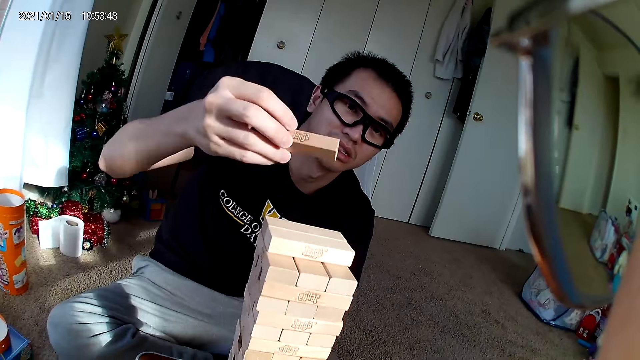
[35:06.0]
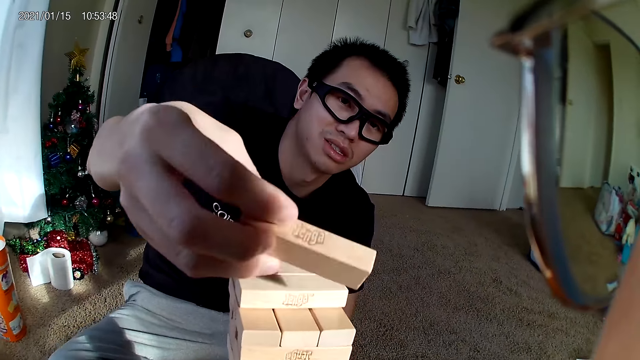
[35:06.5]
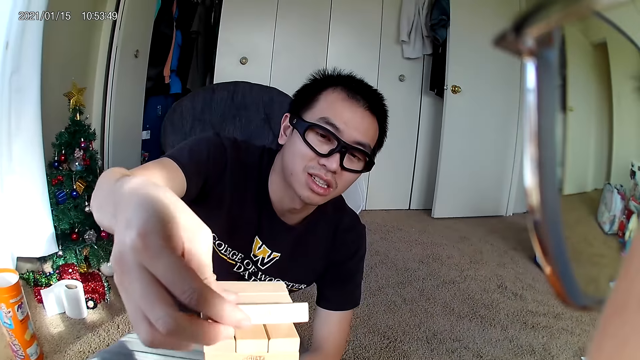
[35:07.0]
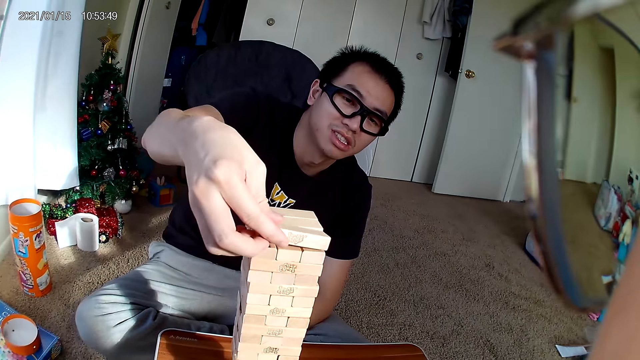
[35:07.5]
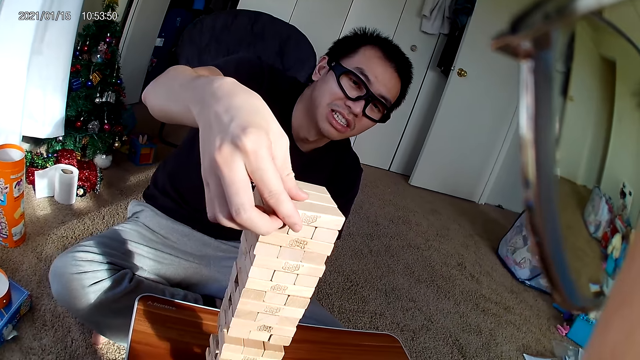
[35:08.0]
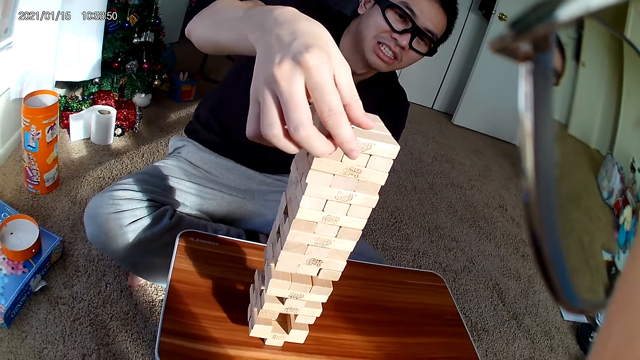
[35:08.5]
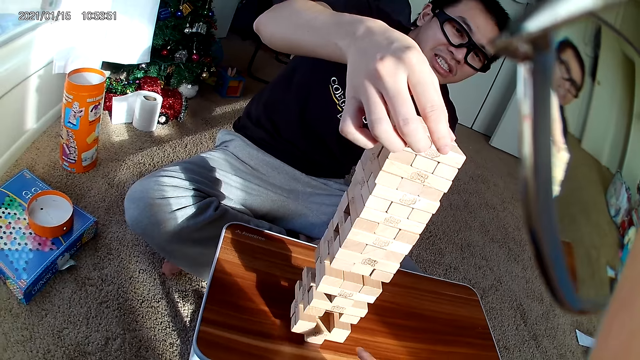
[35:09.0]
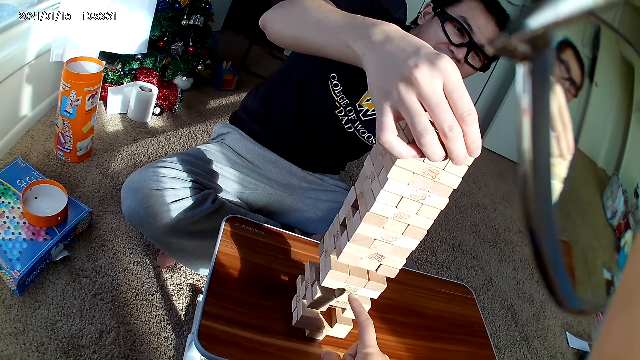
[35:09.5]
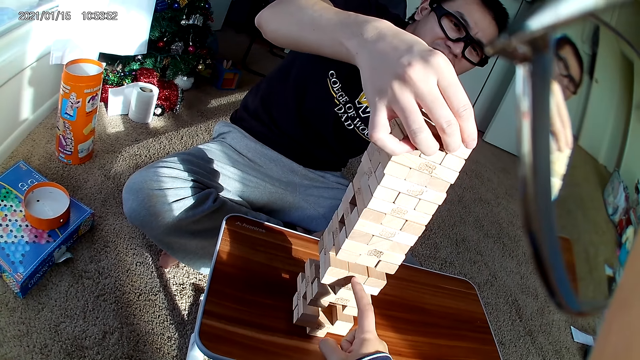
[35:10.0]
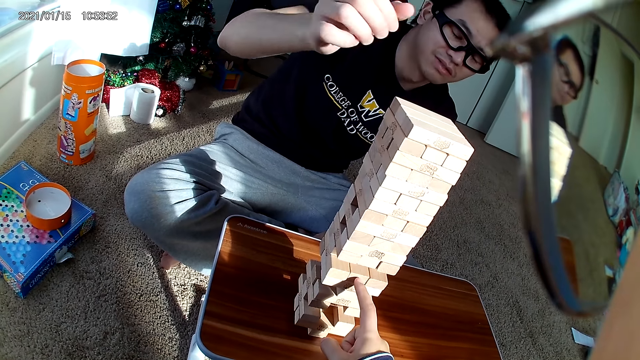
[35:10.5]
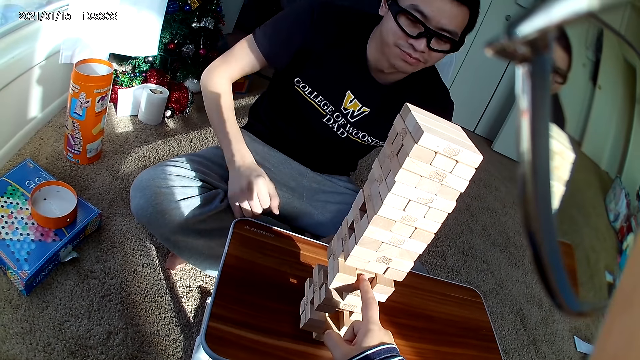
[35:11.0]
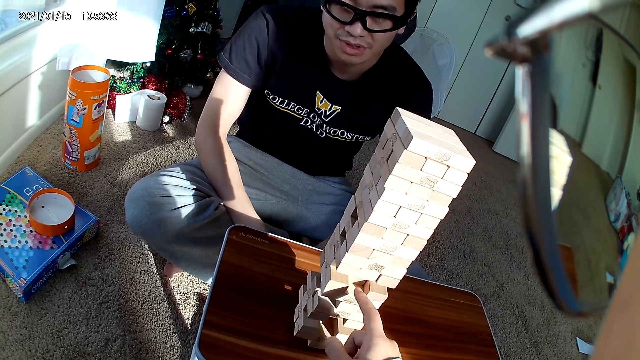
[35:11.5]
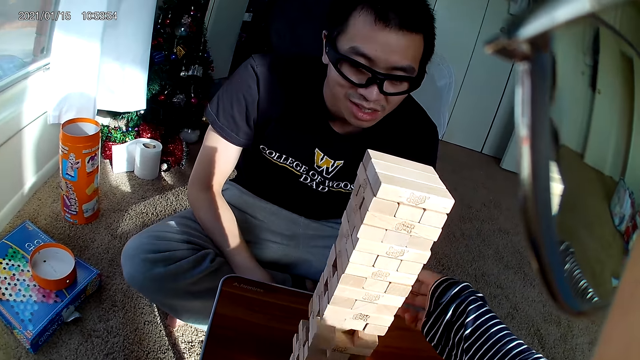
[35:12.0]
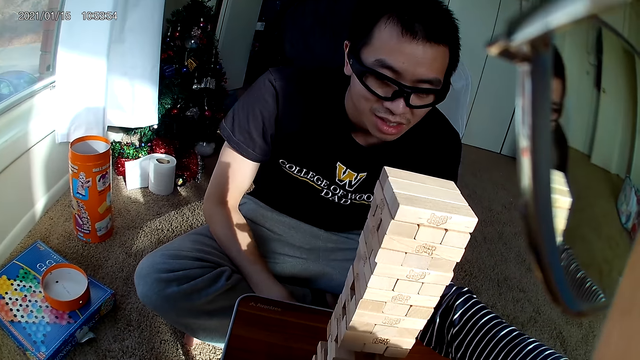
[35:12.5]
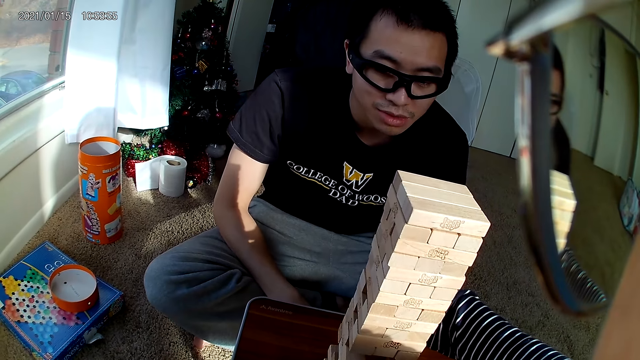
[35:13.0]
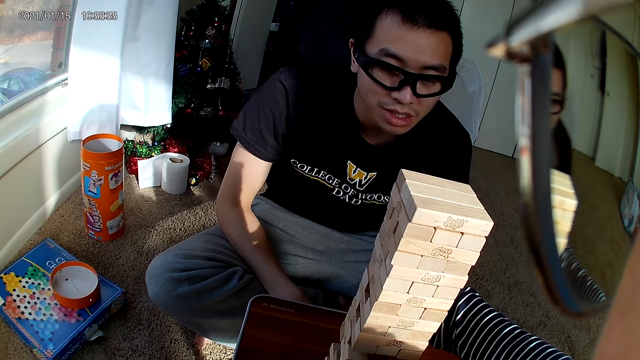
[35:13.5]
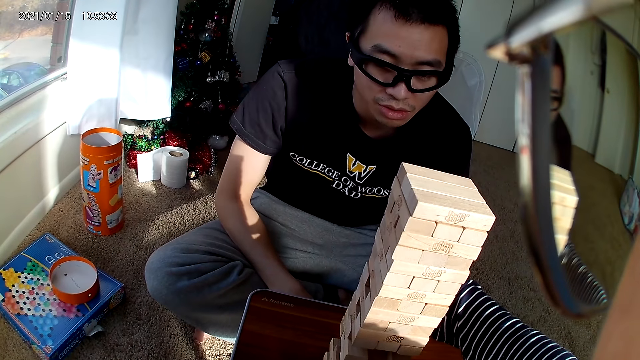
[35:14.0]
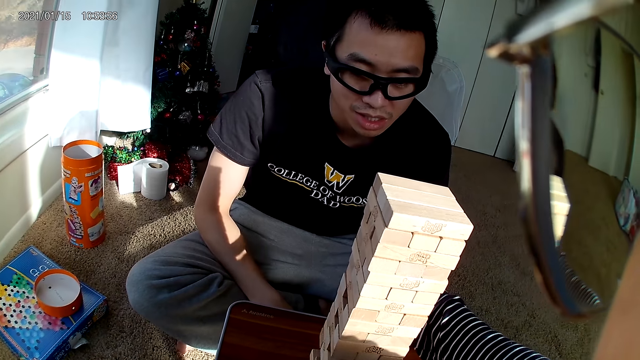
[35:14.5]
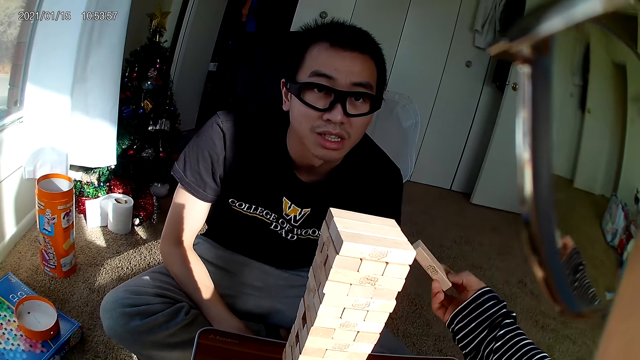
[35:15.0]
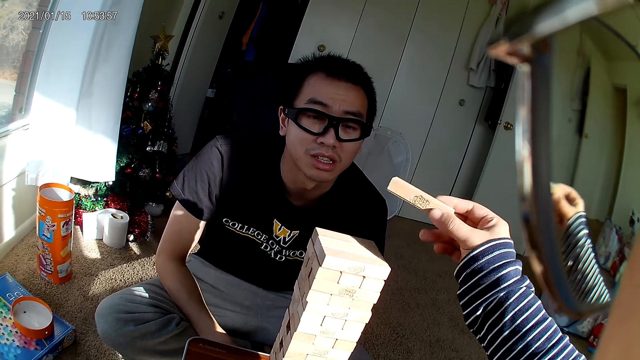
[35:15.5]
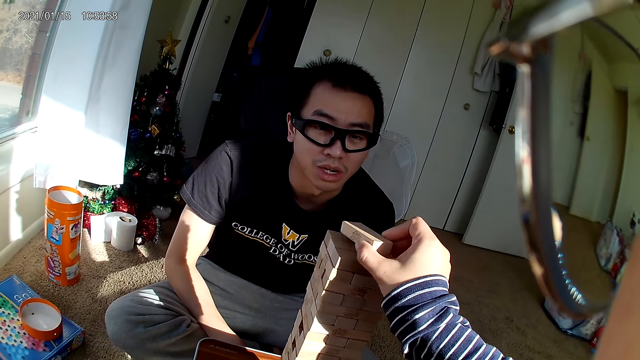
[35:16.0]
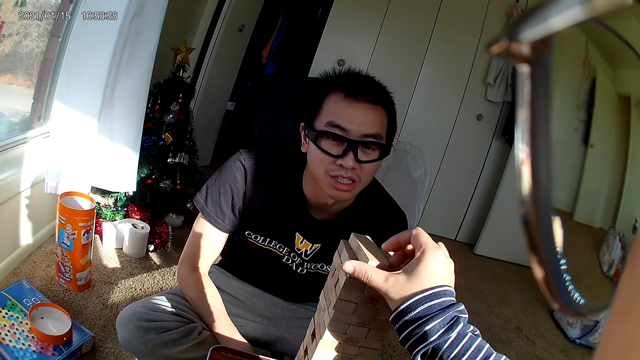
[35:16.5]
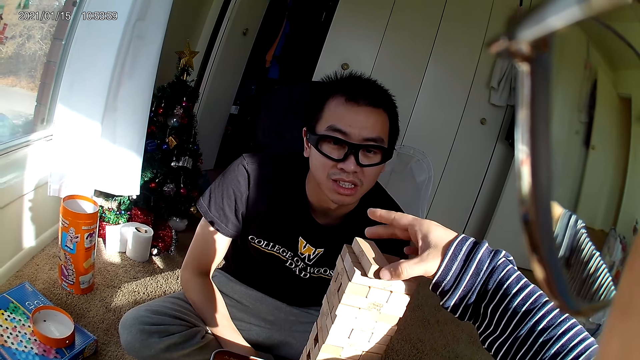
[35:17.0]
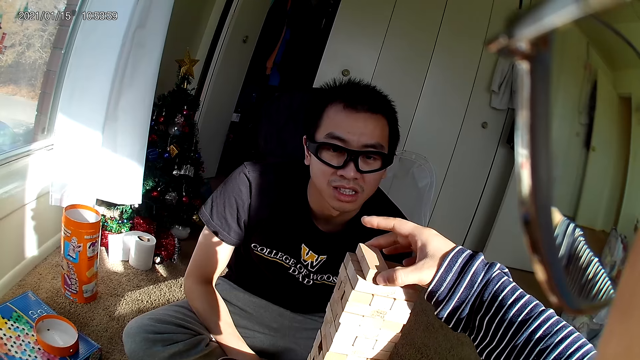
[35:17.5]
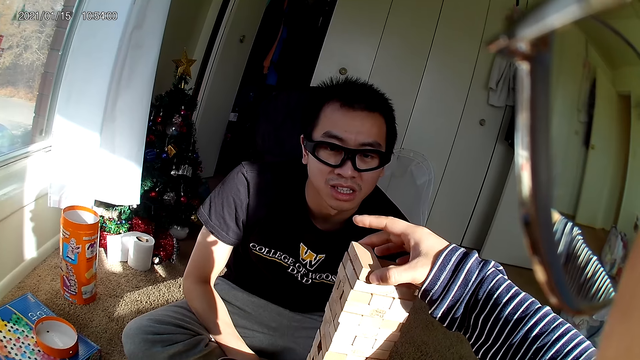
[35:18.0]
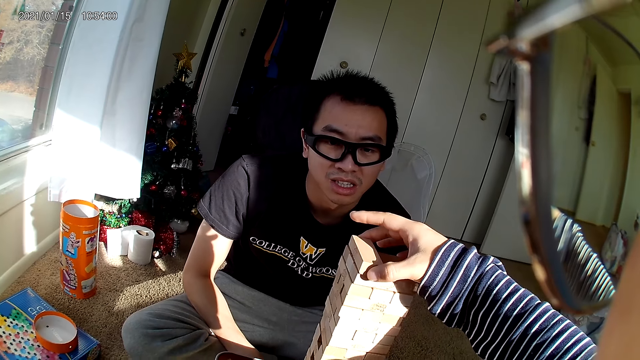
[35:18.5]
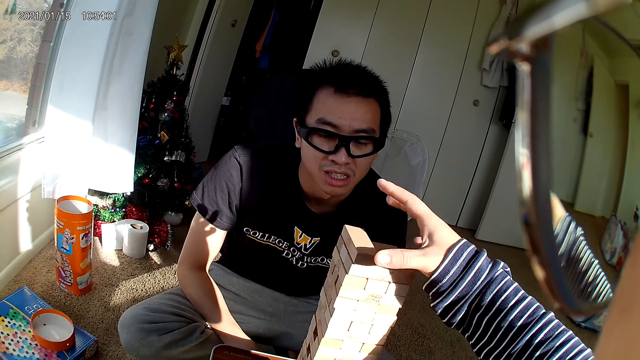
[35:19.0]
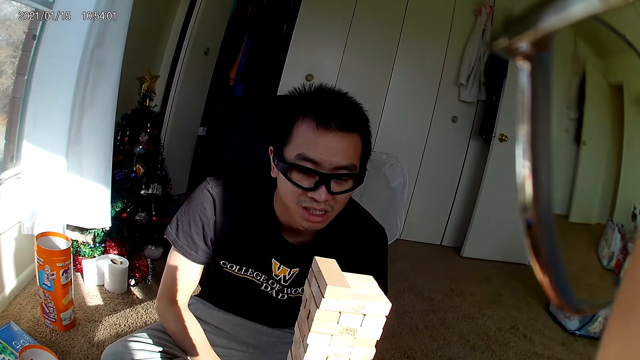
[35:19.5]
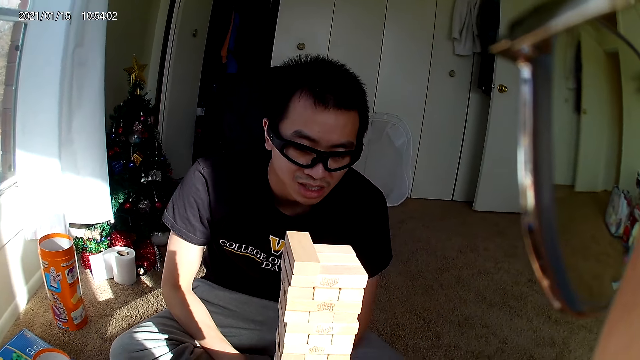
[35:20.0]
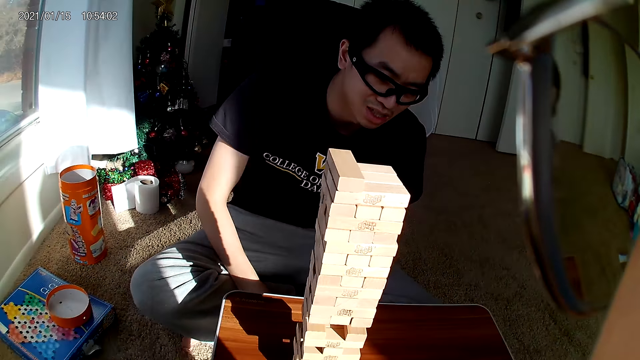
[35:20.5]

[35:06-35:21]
The man places the building block on the building block pile. The camera wearer pushes a building block with her right hand. She removes the building block with her right hand. She places the building block on the building block pile.

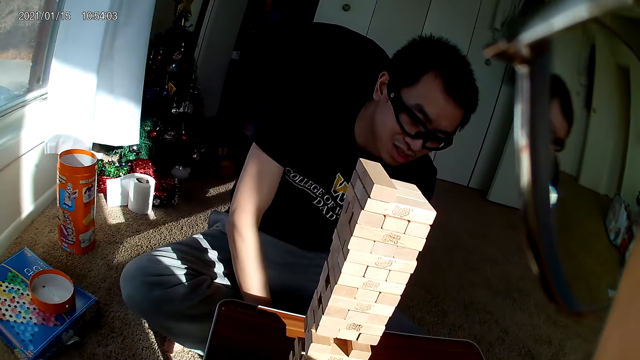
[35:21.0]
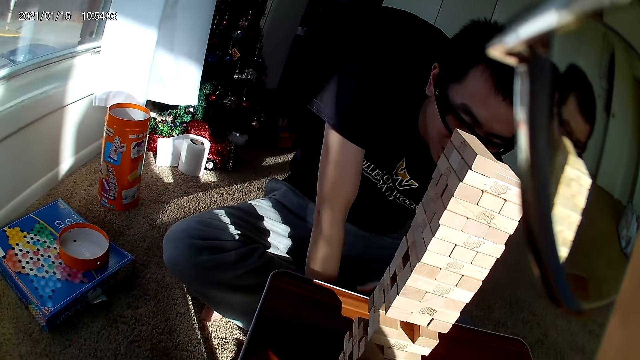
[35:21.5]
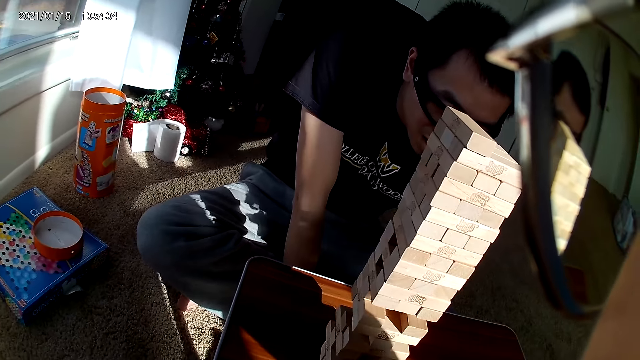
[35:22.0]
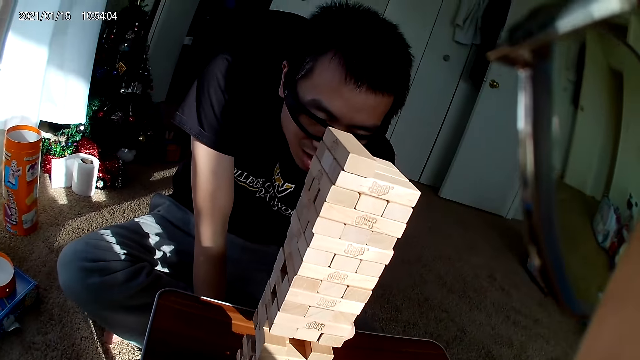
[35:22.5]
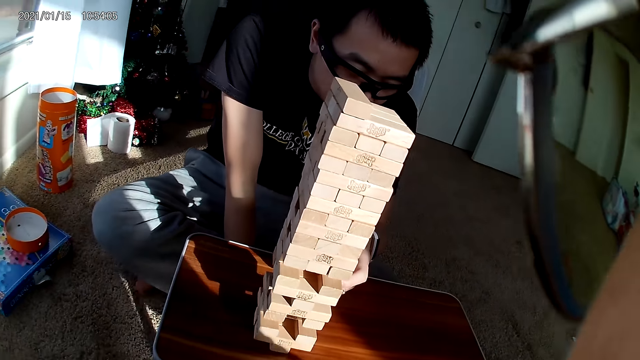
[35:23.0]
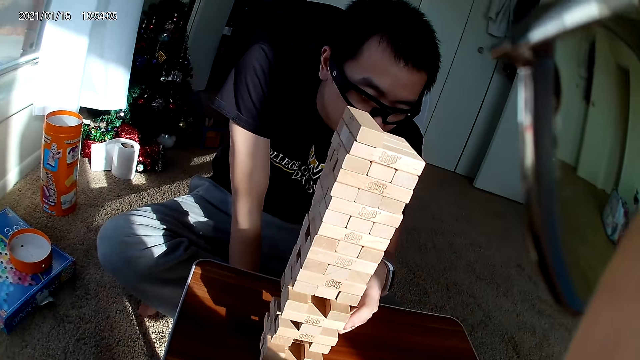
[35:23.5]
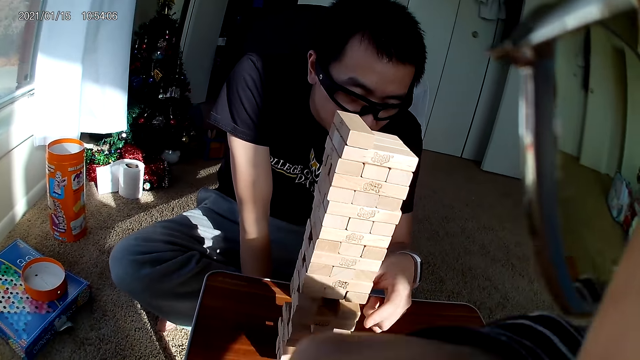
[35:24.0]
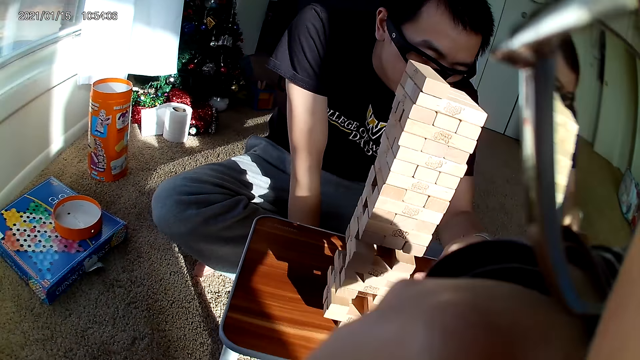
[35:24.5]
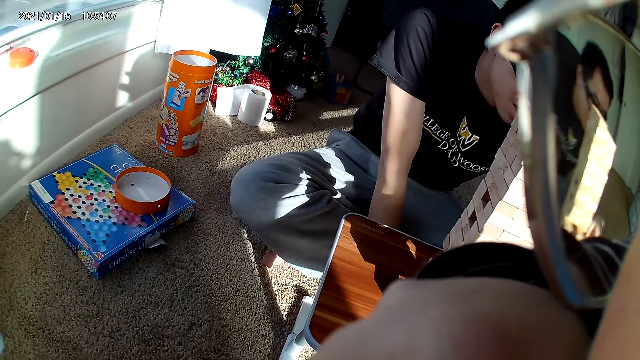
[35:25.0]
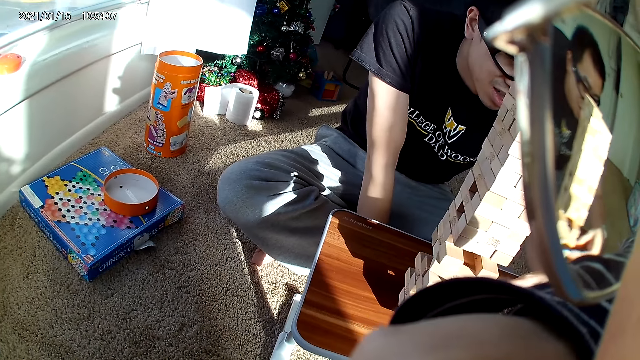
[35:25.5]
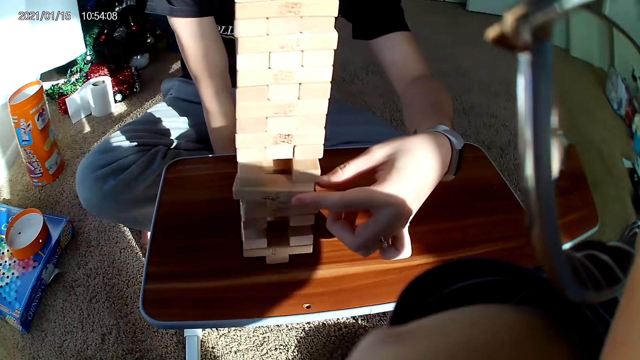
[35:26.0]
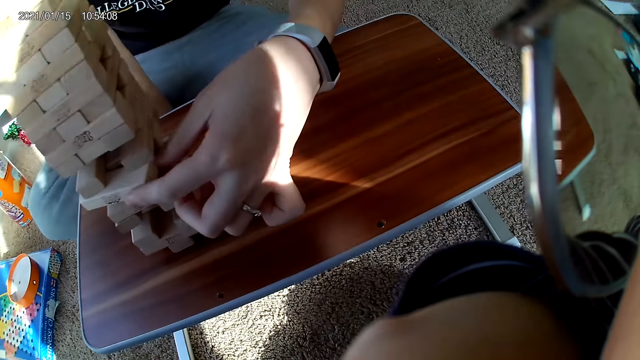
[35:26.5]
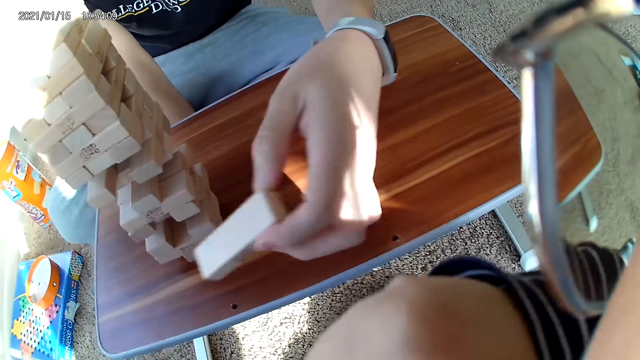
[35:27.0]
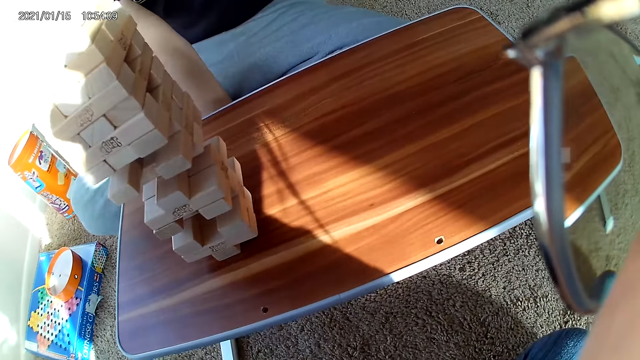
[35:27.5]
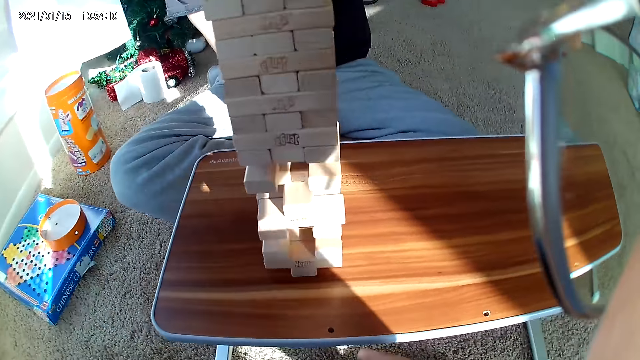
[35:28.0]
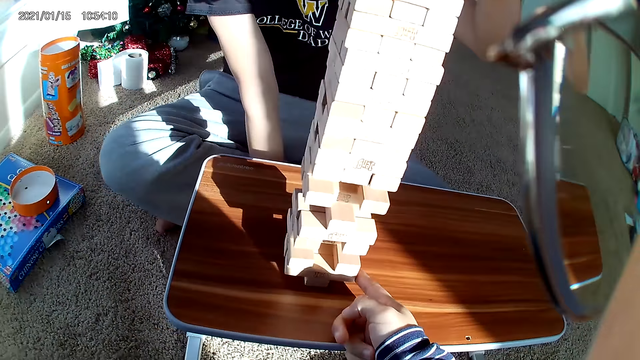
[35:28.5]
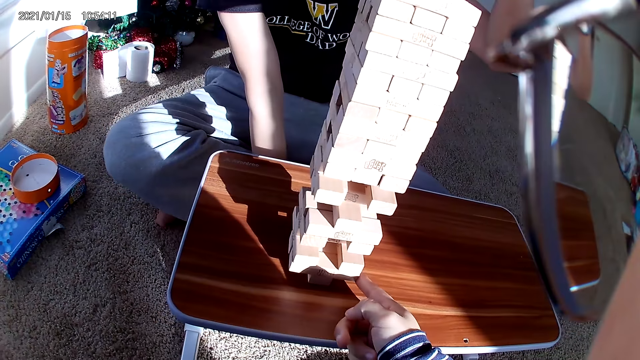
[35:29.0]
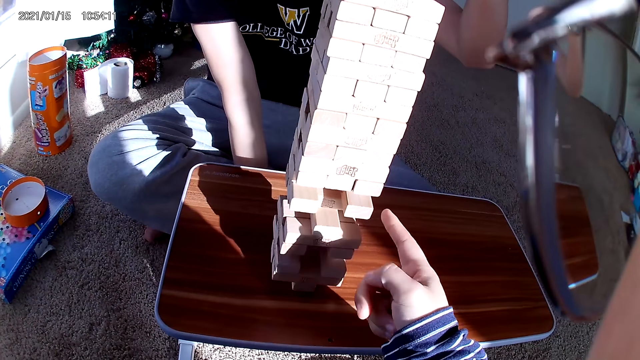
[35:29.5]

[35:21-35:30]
The camera wearer touches the camera. The man removes a building block from the building block pile with his left hand. The camera wearer touches the block.
